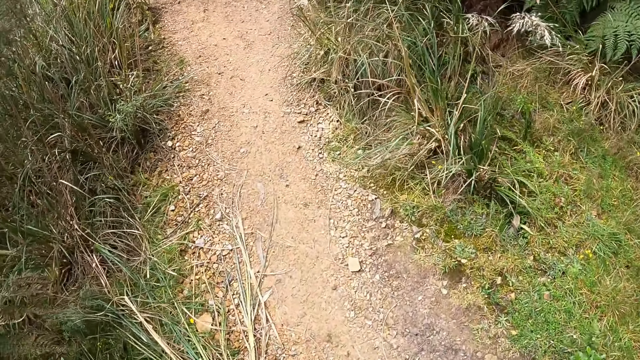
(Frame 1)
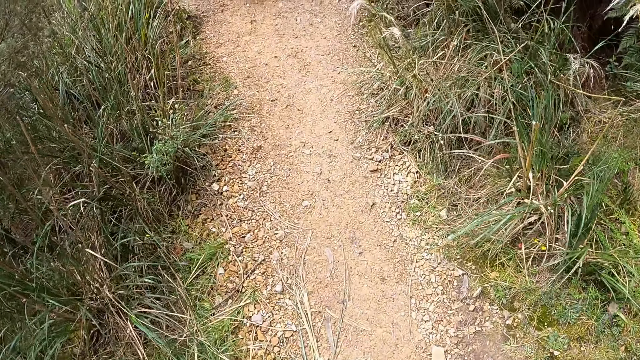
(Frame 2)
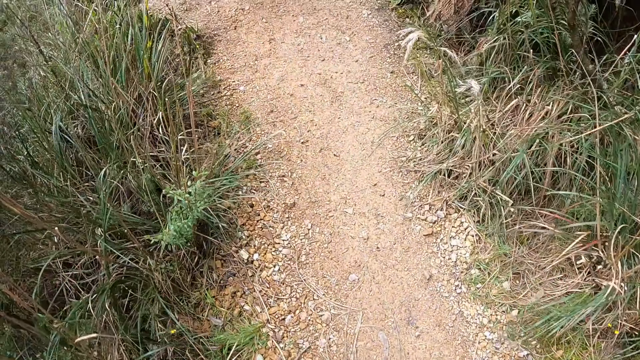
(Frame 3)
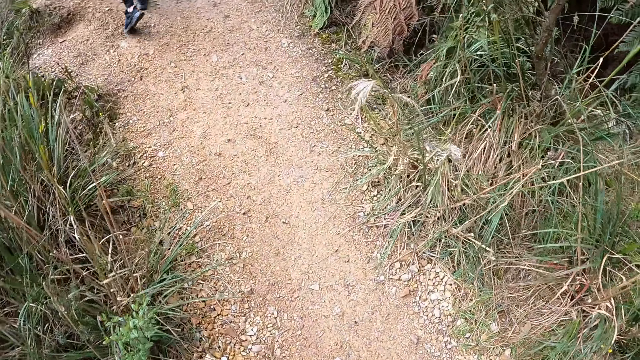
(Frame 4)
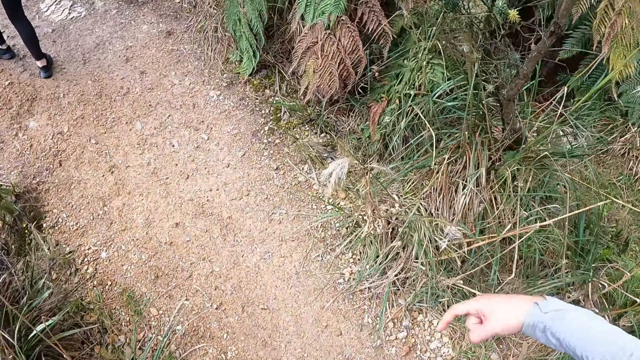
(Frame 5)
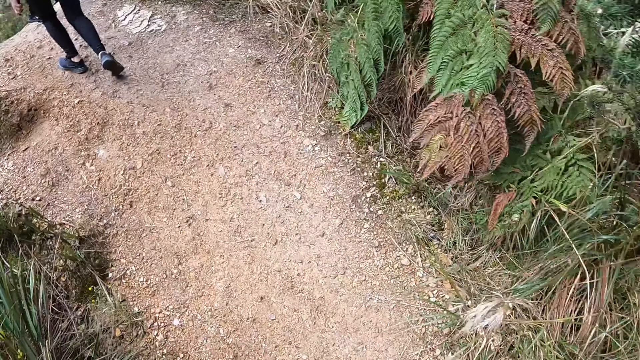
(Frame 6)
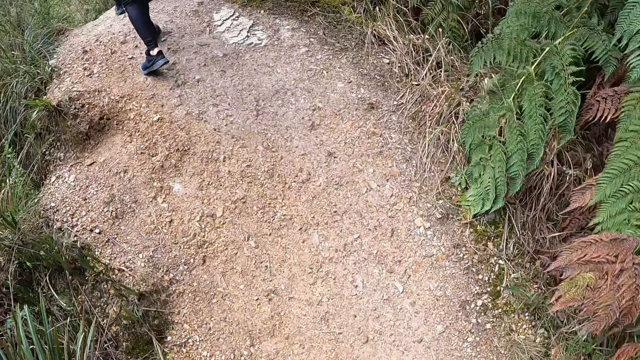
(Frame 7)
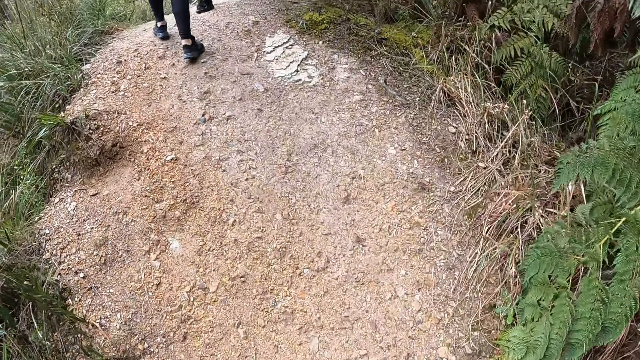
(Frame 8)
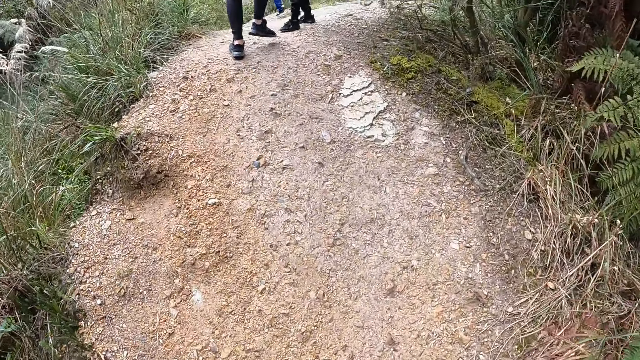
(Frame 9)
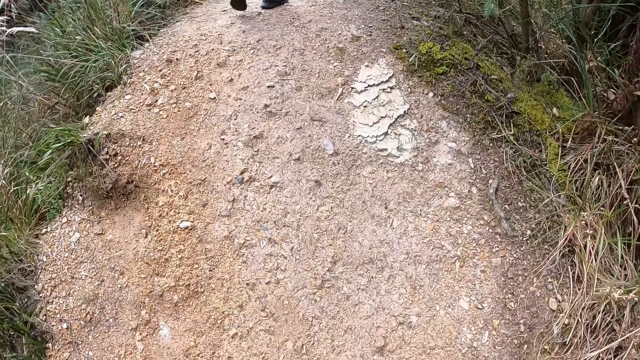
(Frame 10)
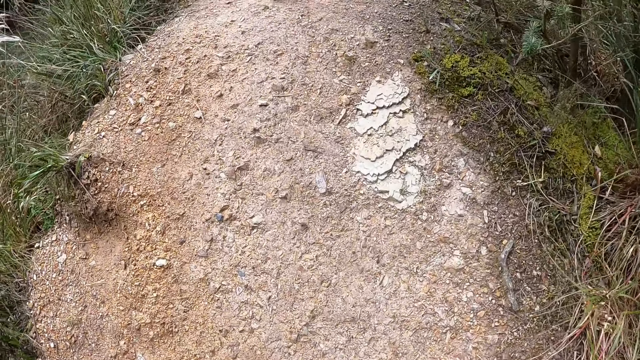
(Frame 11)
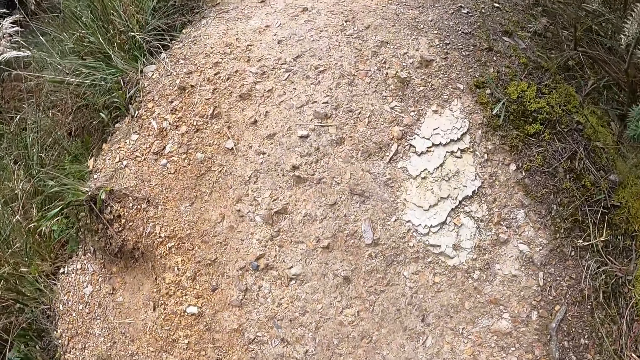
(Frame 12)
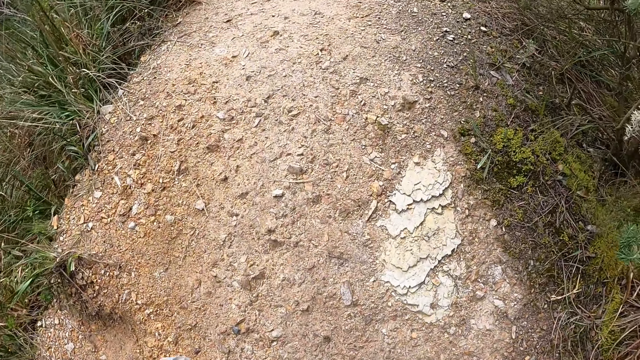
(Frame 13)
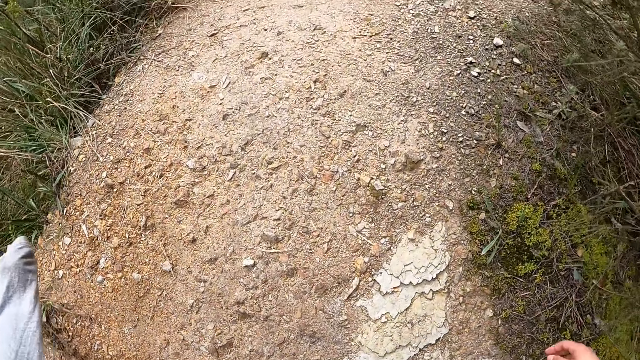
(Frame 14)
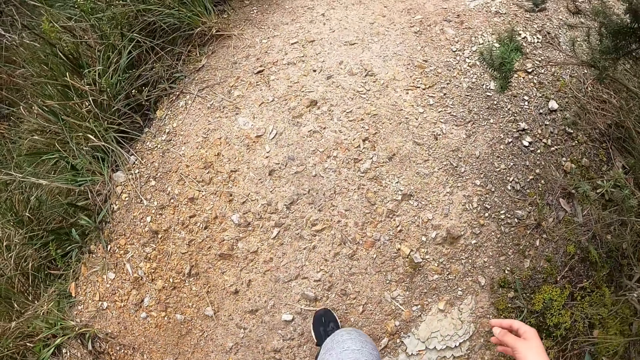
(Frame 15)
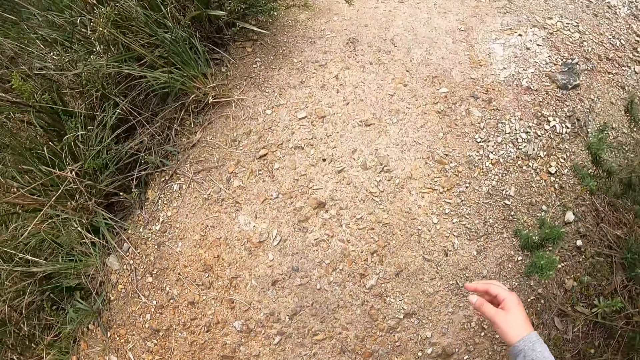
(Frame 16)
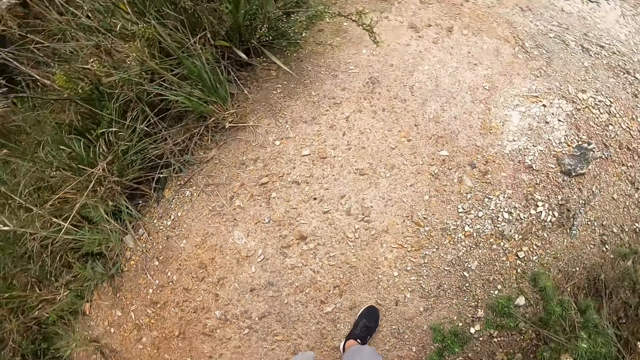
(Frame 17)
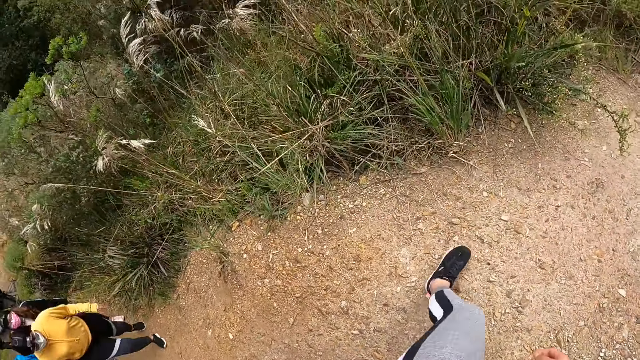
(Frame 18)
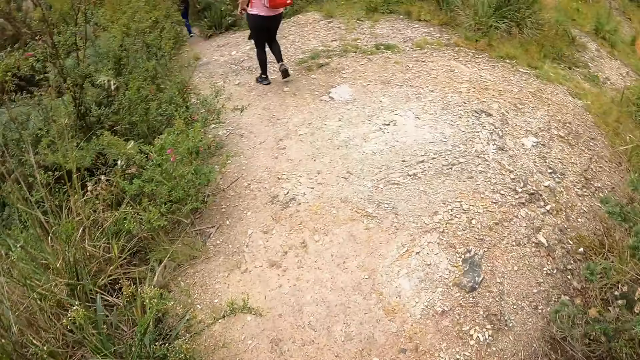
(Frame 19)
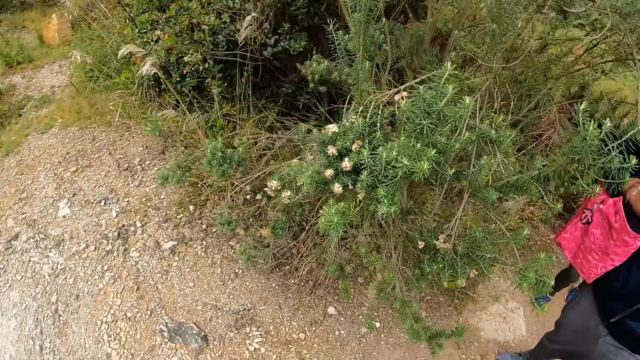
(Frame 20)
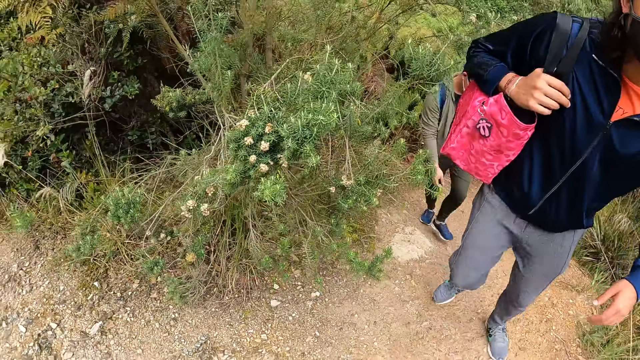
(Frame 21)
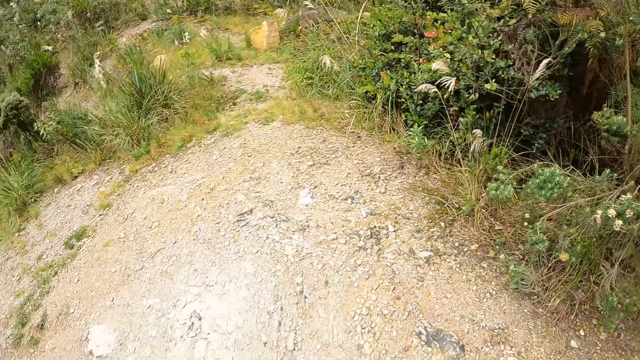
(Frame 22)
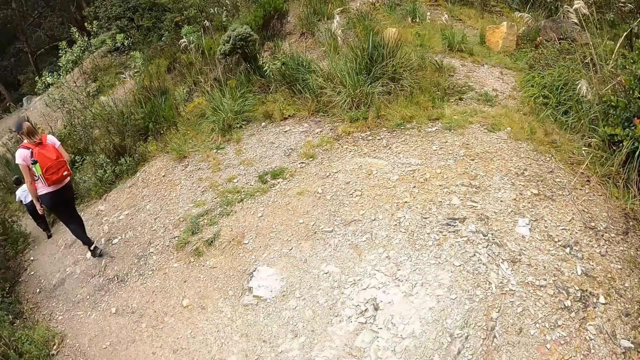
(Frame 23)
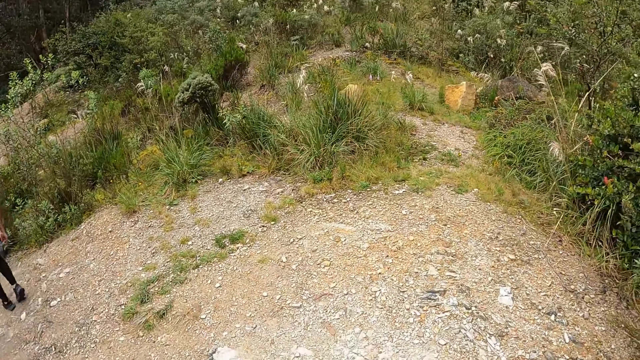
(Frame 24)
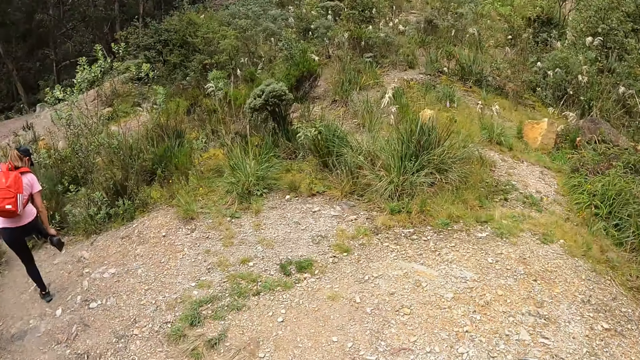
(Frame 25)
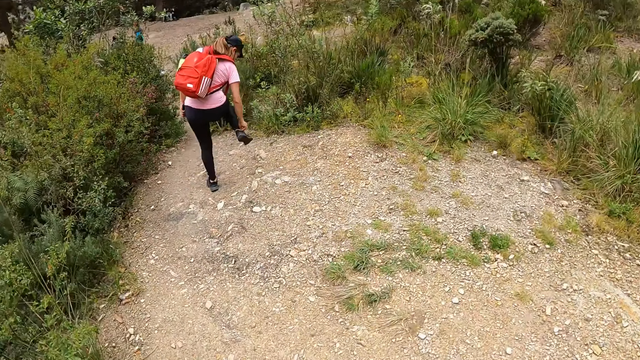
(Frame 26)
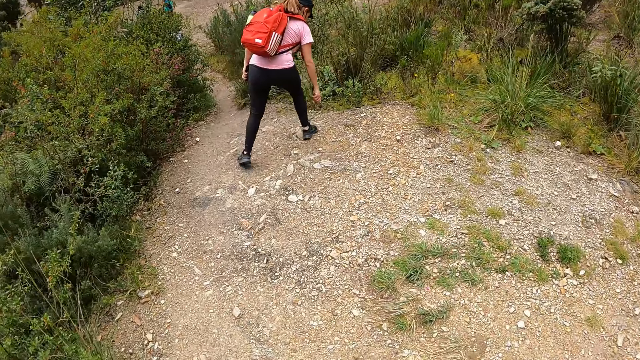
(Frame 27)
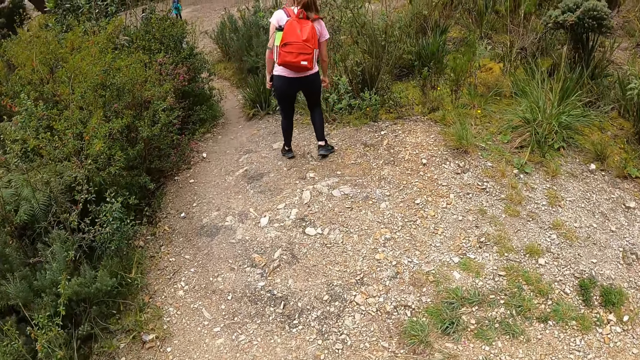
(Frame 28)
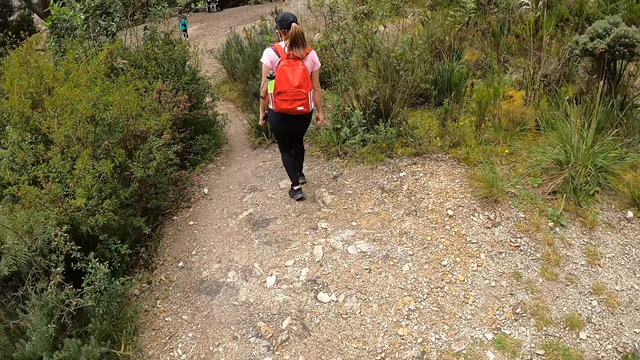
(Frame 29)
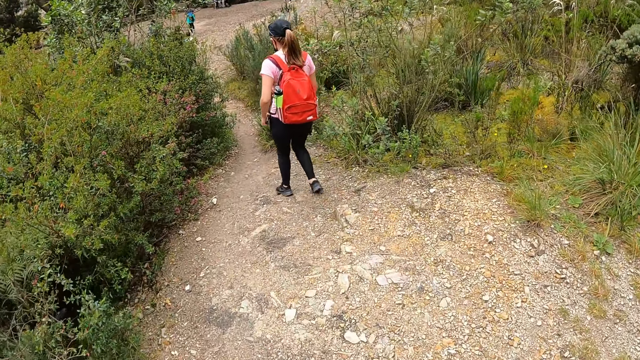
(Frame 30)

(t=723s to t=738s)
The camera wearer looks around. A man walks around.

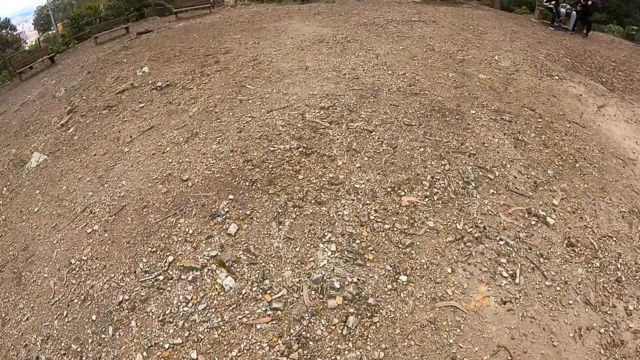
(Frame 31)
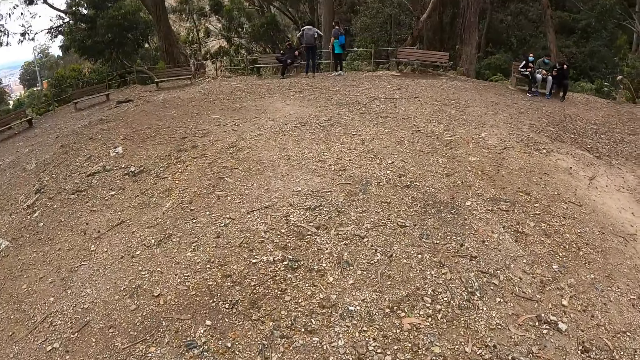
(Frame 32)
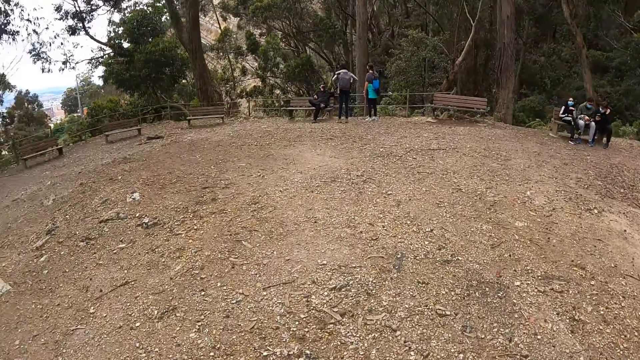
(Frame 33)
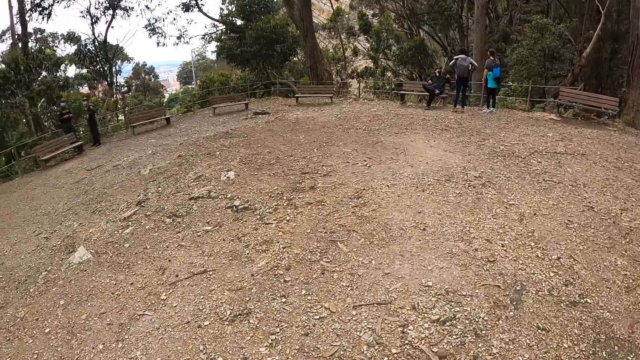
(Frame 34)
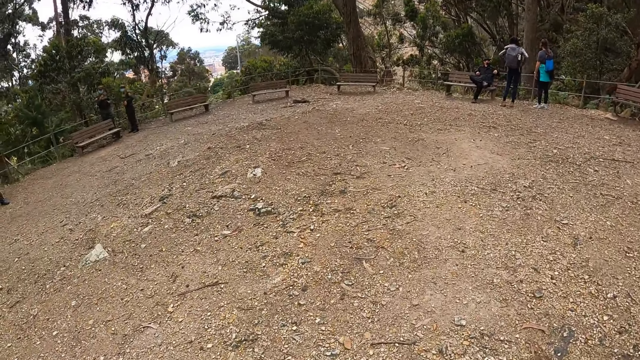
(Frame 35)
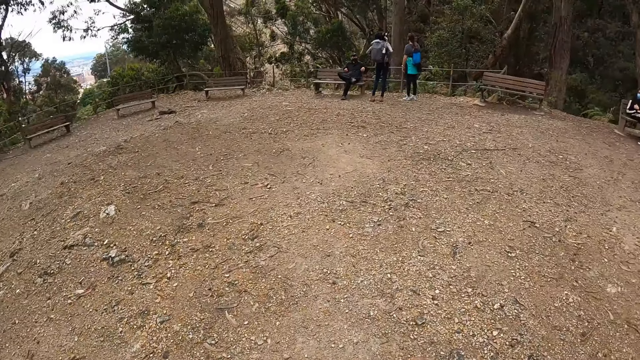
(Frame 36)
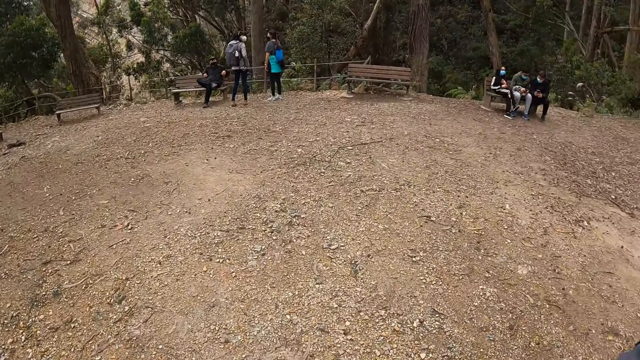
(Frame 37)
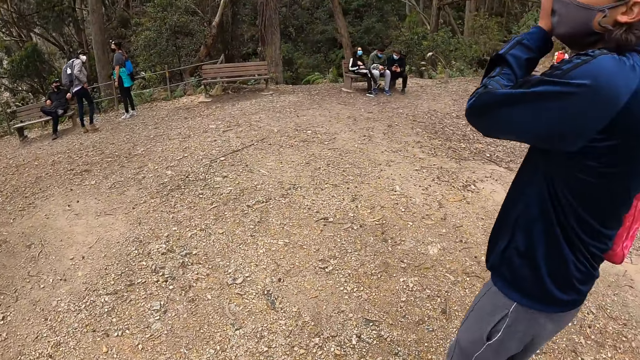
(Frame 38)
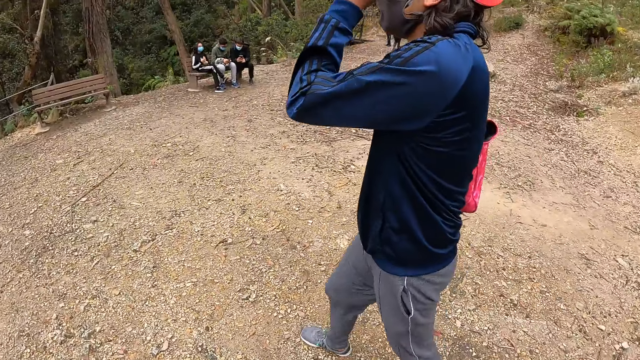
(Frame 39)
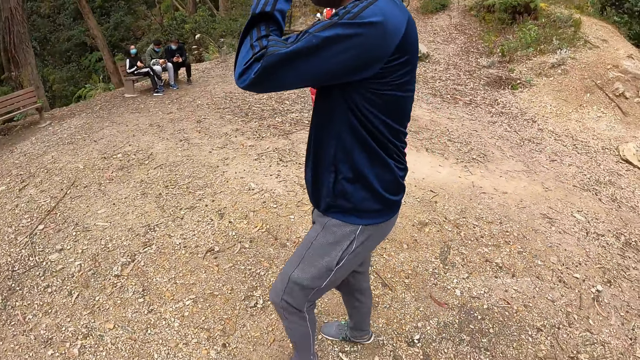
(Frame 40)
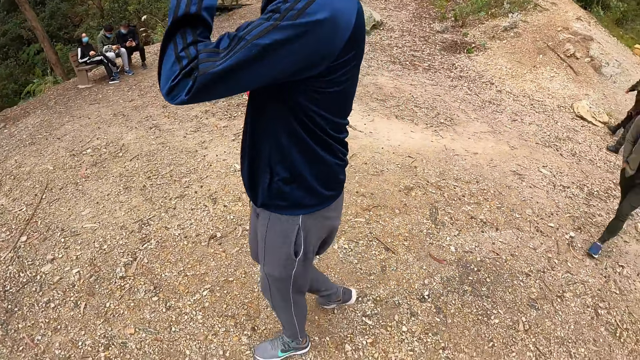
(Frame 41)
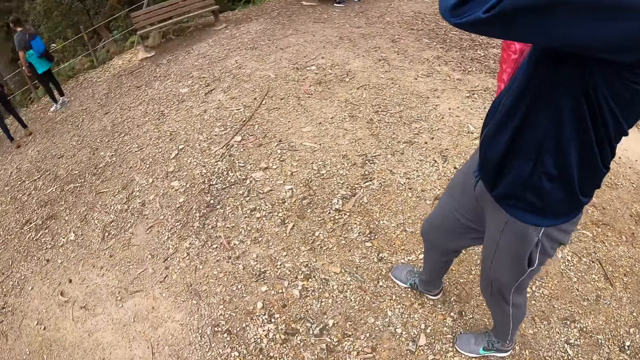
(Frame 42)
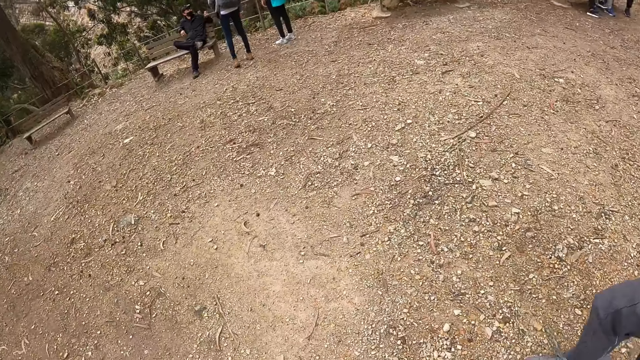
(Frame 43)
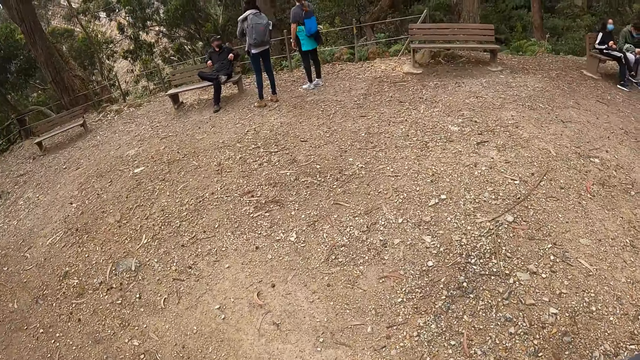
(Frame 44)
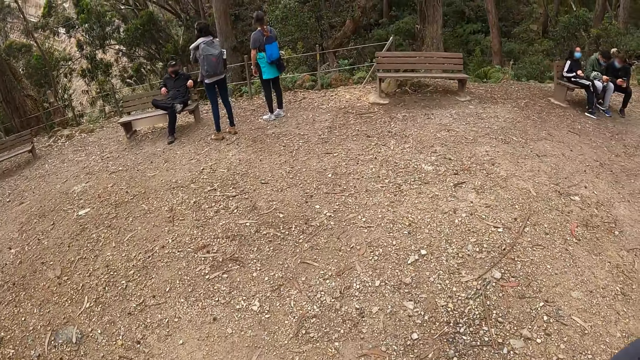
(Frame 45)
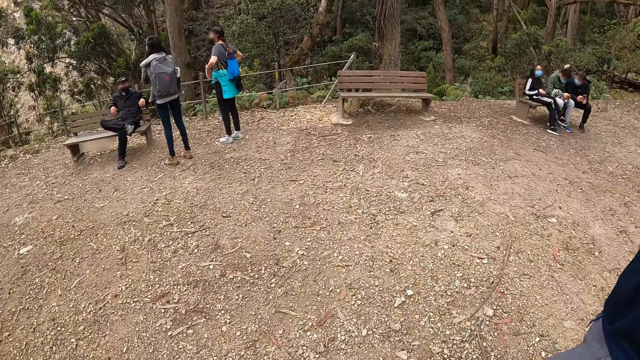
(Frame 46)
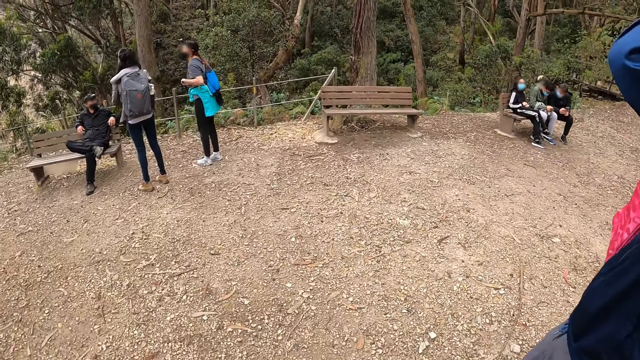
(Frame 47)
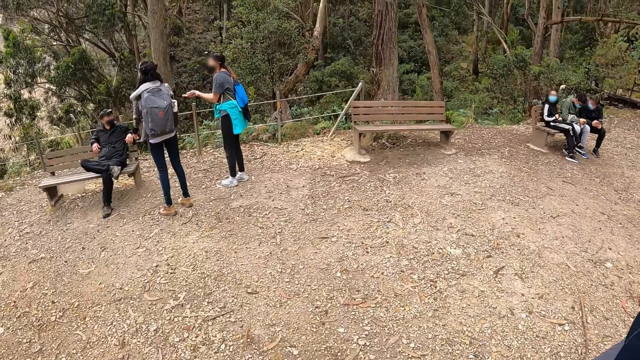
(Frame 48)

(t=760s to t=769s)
The man sits on a bench. The man interacts with a woman and another woman.
